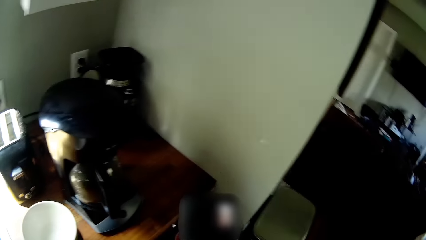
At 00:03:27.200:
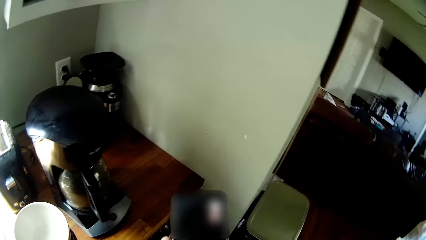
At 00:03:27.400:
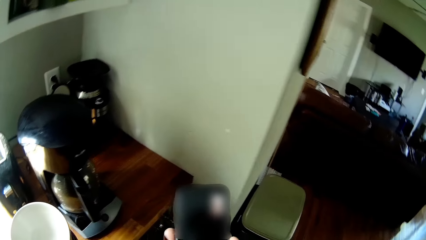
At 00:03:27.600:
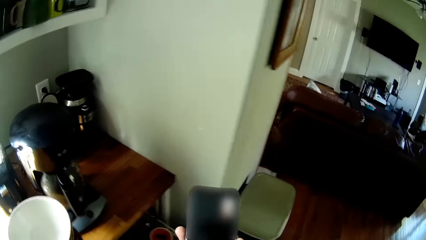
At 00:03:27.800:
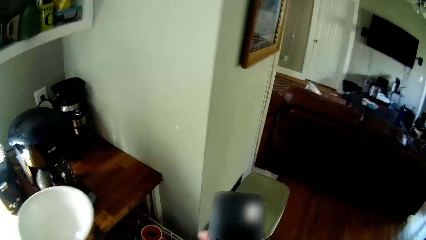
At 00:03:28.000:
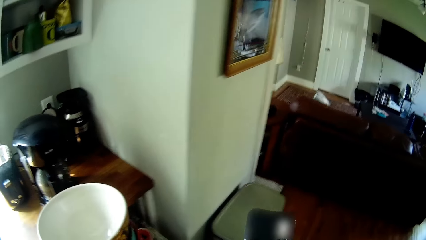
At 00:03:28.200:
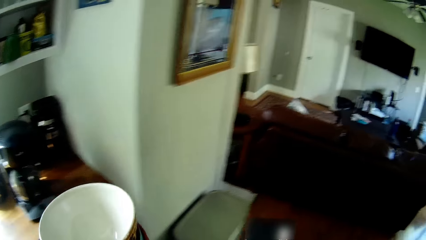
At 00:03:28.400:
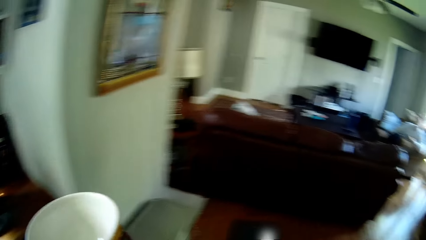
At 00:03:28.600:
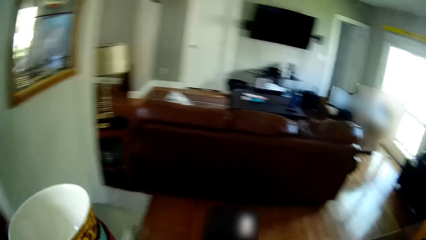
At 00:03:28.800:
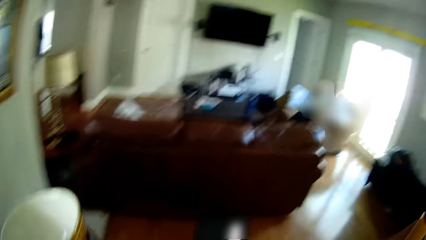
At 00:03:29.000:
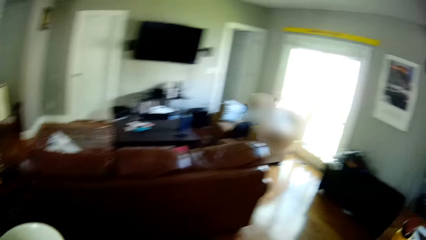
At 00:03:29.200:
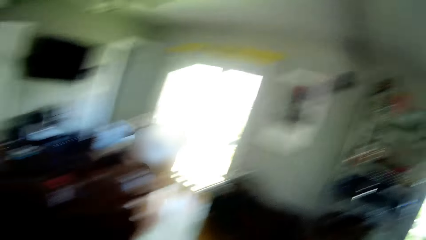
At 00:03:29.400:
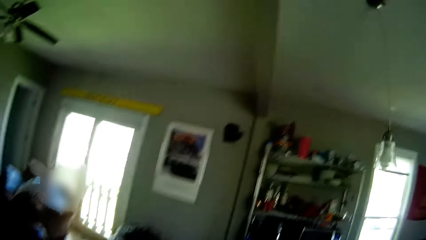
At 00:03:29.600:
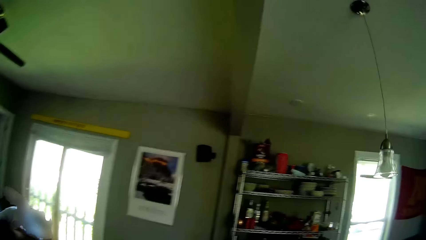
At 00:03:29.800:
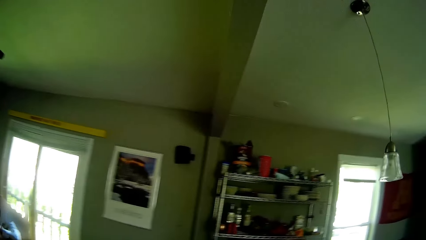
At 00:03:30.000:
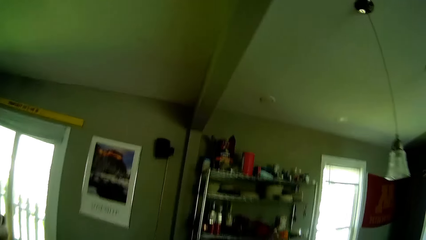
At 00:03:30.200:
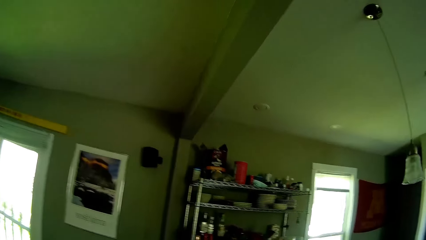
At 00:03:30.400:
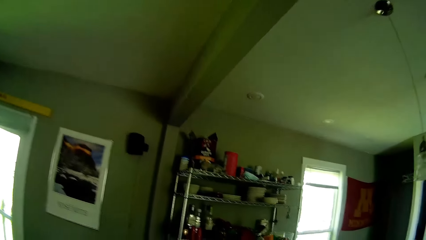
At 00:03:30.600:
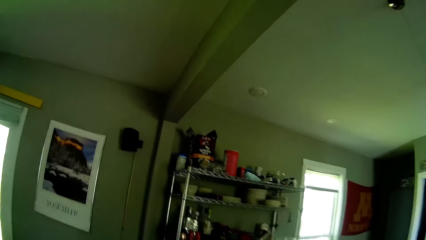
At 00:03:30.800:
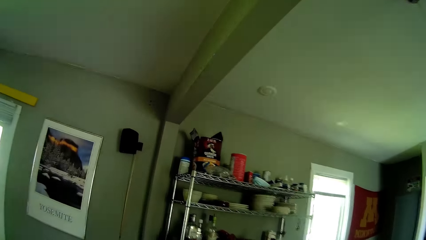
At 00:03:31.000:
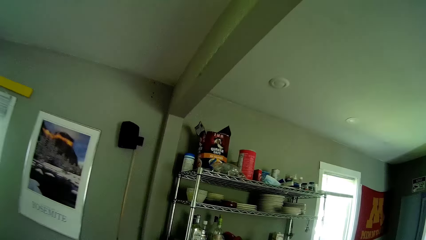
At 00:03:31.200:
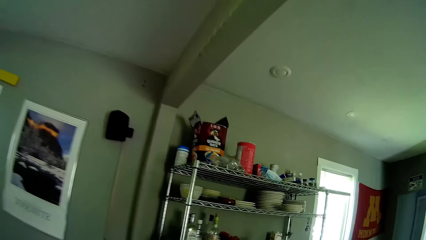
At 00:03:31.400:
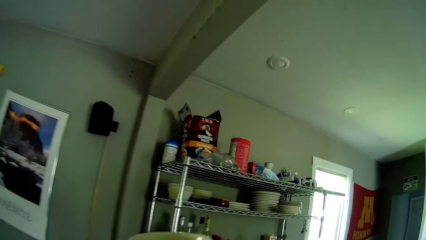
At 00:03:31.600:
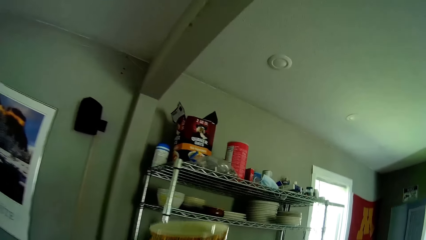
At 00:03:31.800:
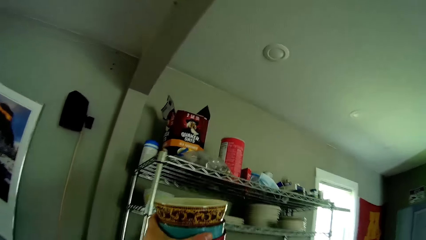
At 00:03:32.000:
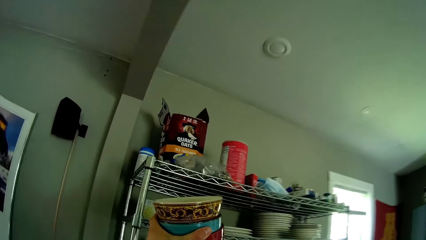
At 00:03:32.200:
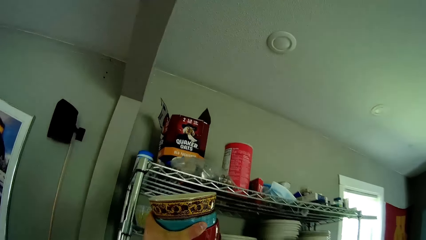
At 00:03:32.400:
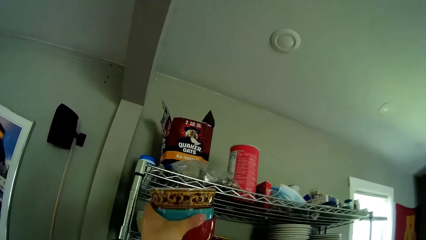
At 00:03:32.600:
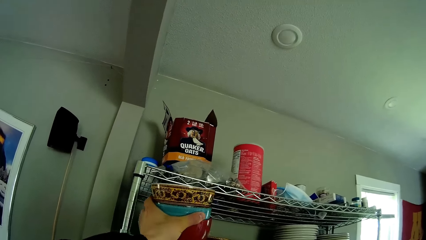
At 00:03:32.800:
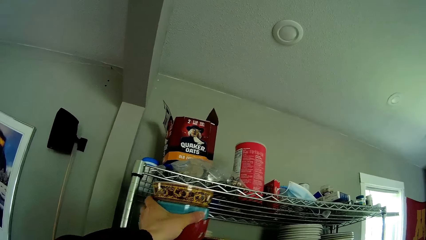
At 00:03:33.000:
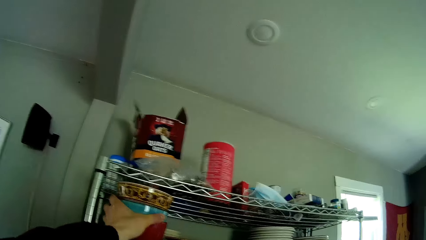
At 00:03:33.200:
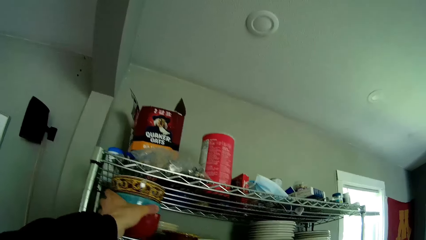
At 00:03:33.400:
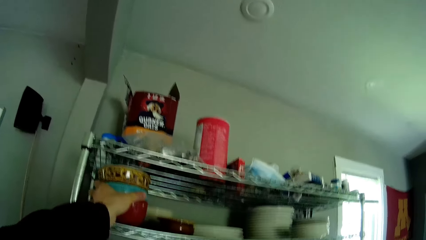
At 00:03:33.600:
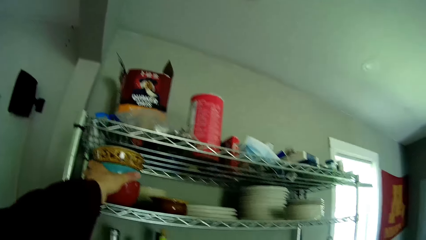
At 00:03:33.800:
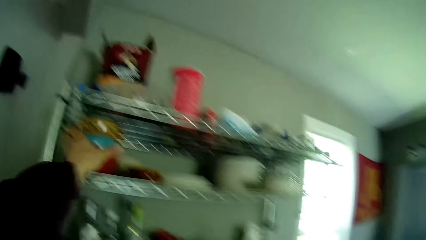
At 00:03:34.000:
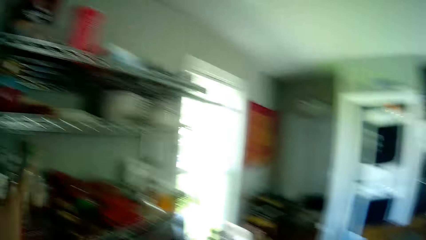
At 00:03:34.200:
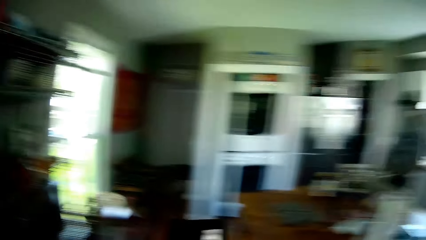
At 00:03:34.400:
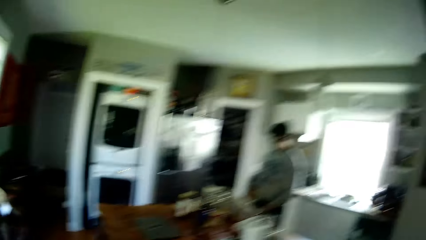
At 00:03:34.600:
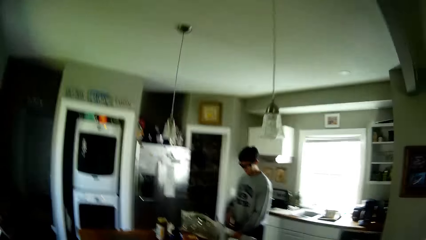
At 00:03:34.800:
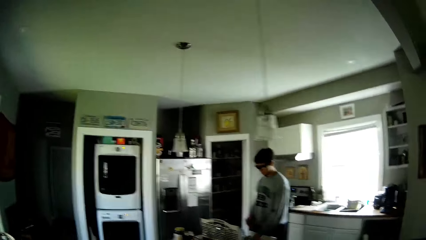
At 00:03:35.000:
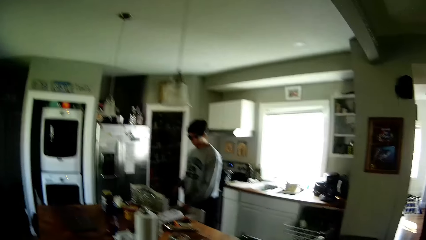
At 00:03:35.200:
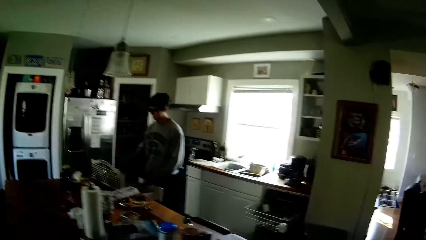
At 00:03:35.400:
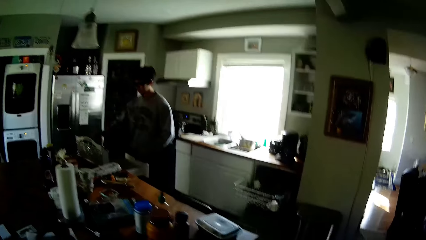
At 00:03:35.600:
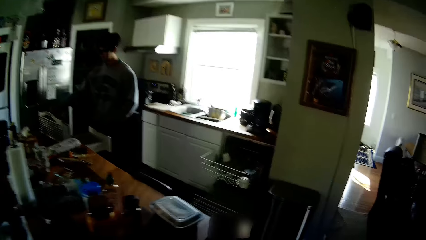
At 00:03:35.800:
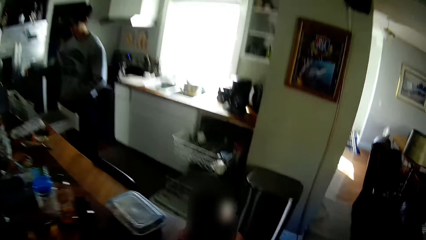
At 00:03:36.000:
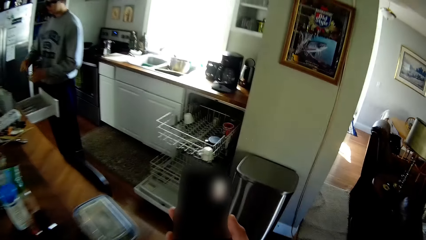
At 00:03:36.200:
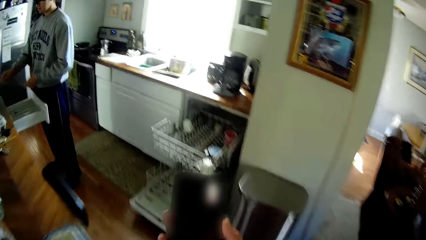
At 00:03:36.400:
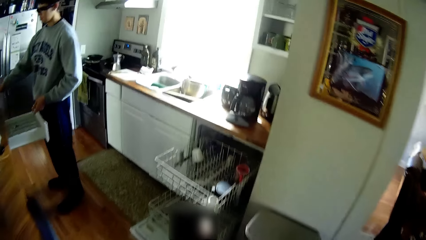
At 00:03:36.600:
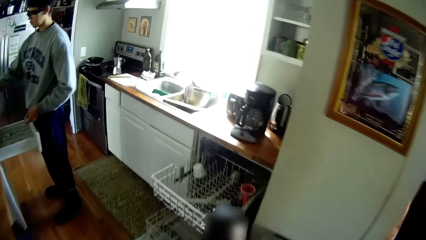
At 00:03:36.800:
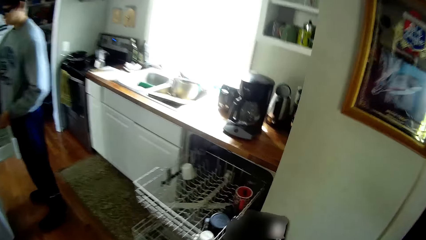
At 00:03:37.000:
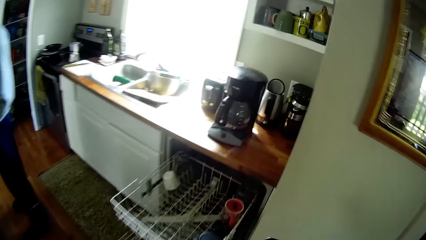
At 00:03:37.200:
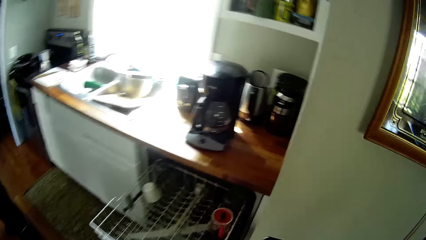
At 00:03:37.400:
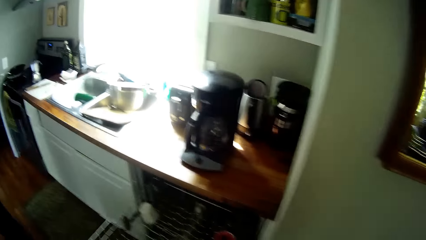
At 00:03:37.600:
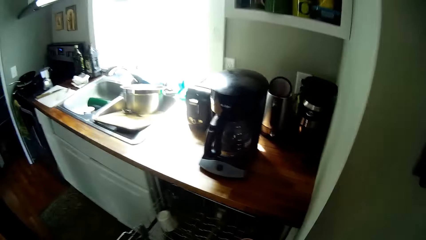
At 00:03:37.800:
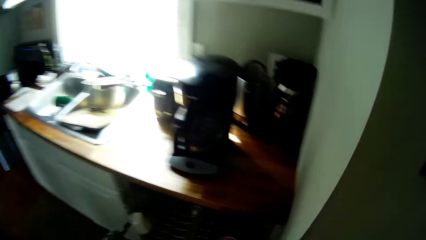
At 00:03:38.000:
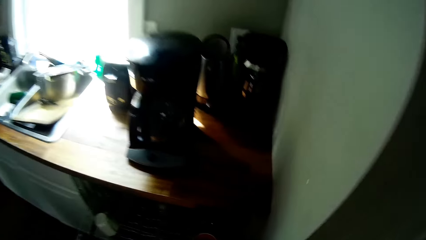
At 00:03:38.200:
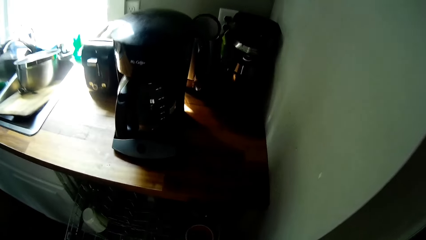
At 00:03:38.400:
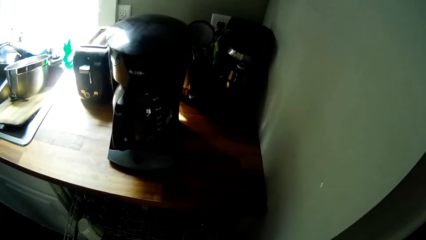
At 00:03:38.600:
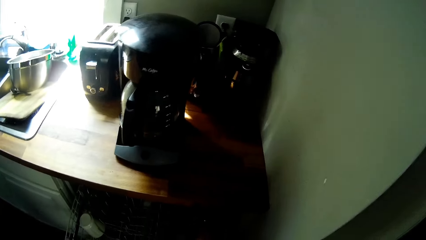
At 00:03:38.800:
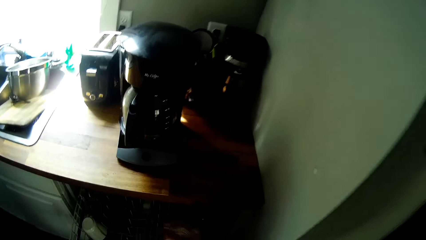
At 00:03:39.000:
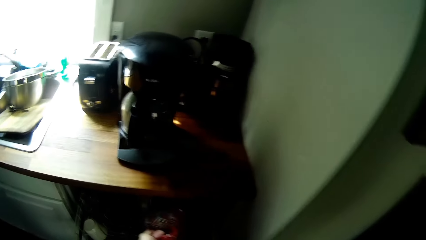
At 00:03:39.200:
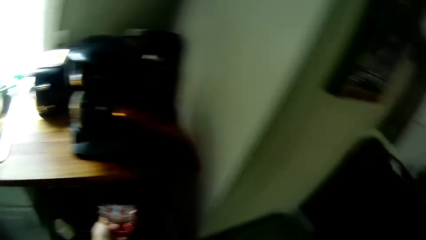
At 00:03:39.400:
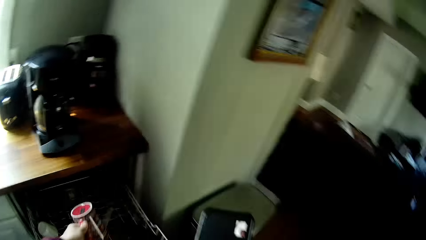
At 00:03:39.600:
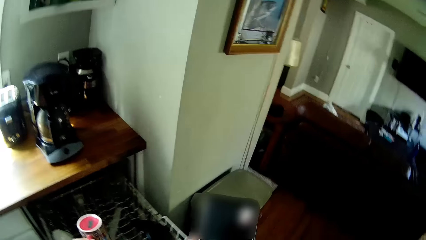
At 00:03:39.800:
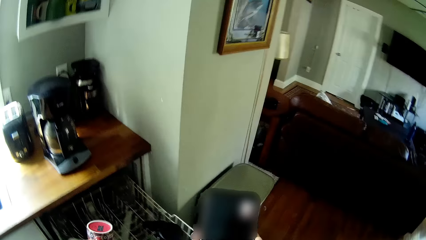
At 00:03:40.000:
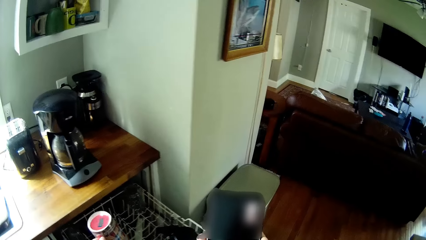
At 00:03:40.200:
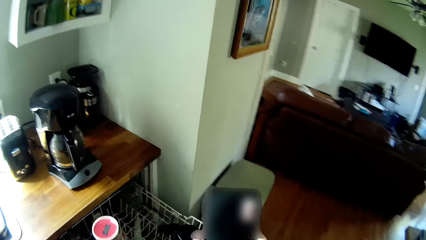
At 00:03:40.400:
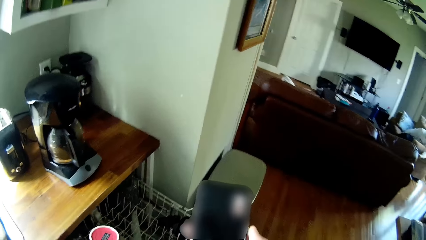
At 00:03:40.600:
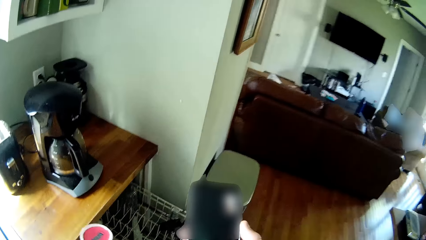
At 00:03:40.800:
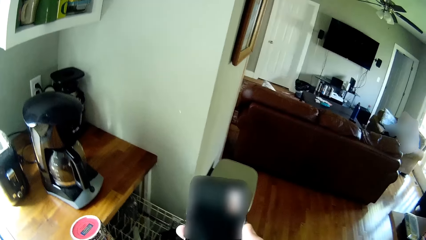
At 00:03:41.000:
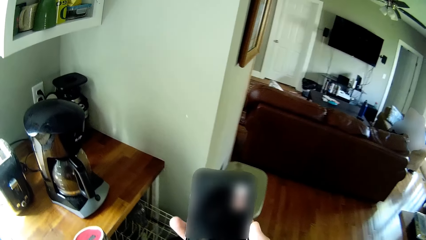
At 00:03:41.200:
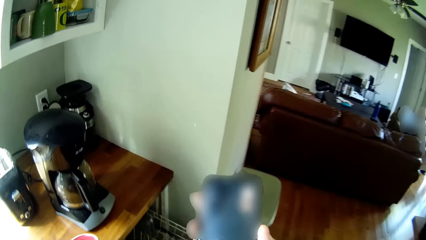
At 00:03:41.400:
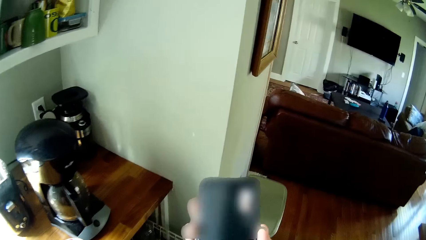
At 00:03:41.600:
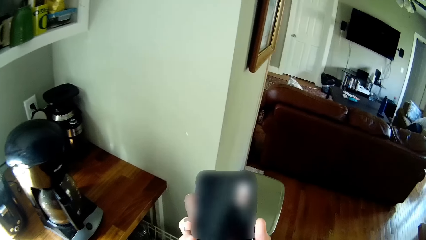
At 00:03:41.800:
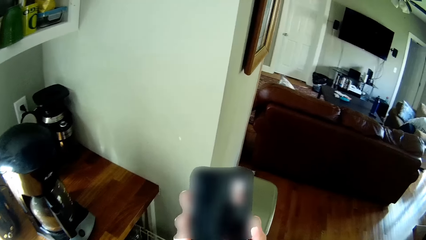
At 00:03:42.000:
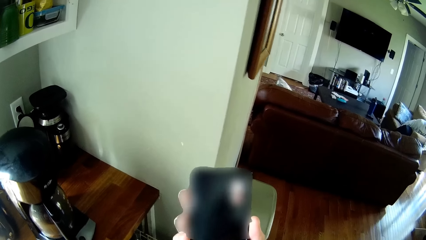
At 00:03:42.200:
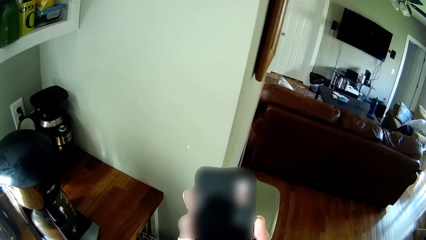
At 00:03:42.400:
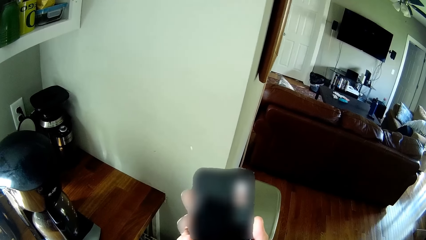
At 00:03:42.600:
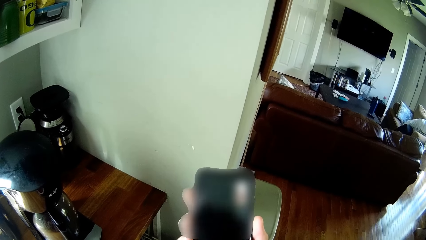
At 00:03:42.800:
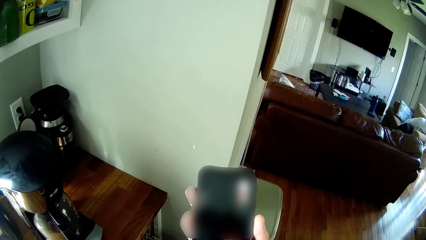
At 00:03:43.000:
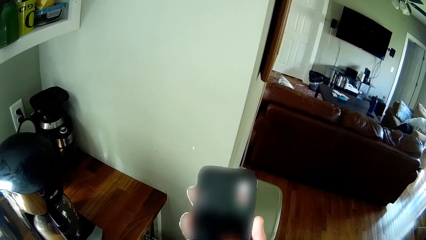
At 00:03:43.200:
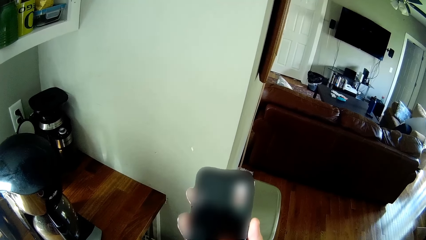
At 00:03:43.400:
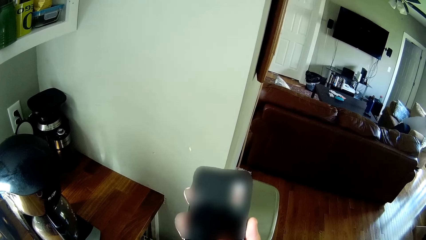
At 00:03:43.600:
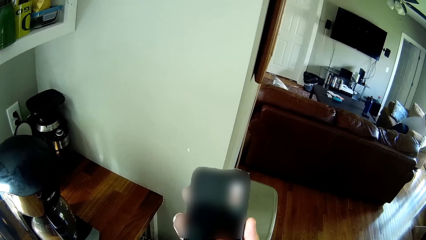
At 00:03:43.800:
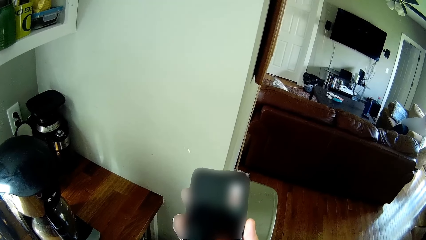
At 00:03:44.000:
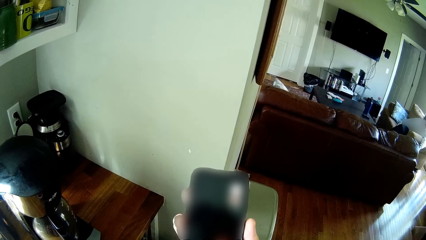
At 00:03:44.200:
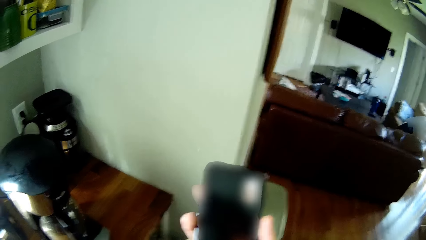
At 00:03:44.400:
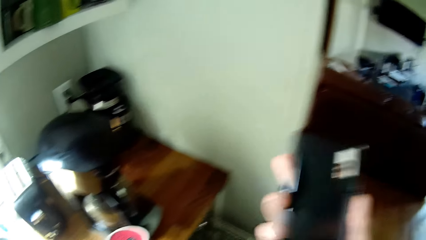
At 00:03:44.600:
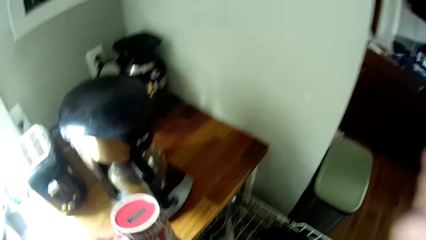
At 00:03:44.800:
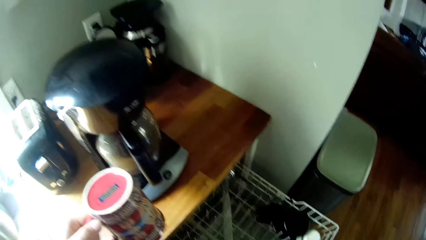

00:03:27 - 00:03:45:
The camera wearer carries the plate from the table with his left hand. He looks around. He picks up a cup from the table. He walks around. He drops the plates or mug on the utensil rack with his left hand. He looks around. He walks around. He carries the cup from the drawer with his left hand. He picks up the mug from the utensil drawer. He holds the phone with his right hand.
